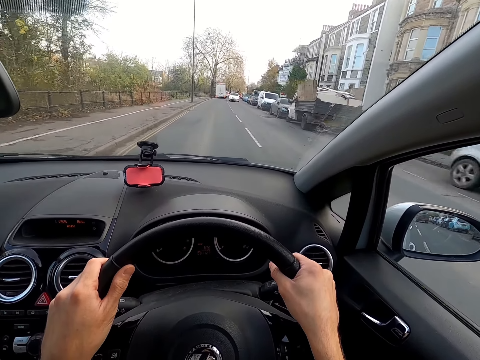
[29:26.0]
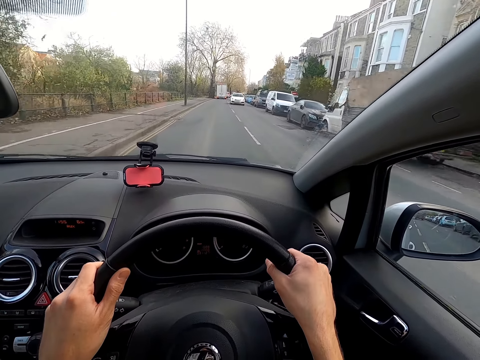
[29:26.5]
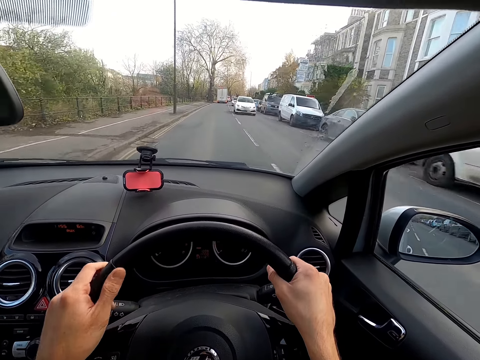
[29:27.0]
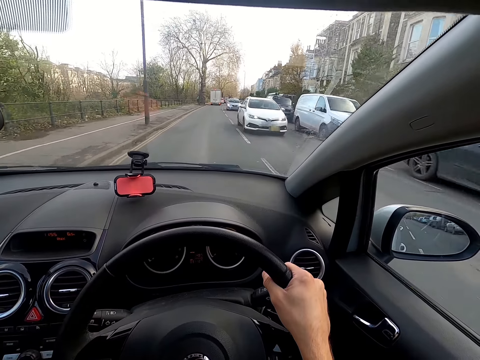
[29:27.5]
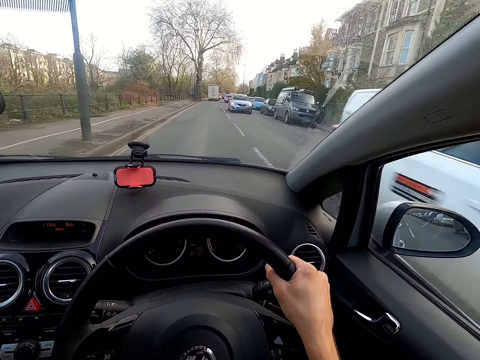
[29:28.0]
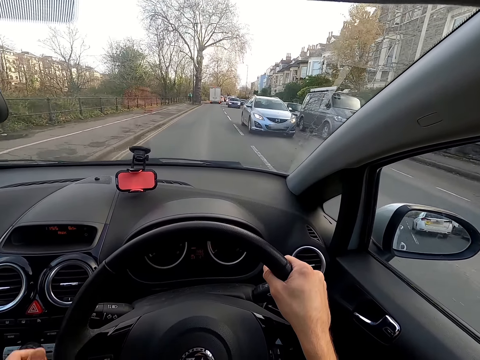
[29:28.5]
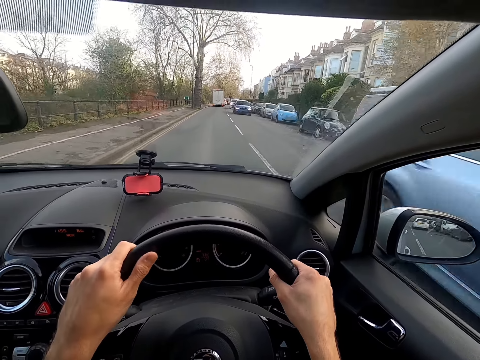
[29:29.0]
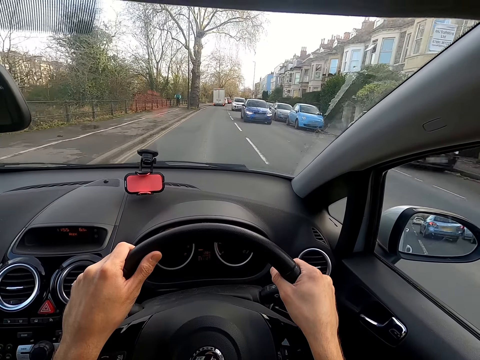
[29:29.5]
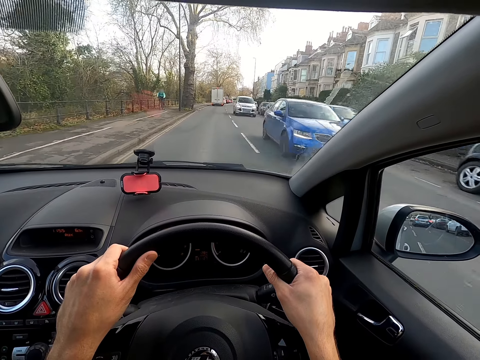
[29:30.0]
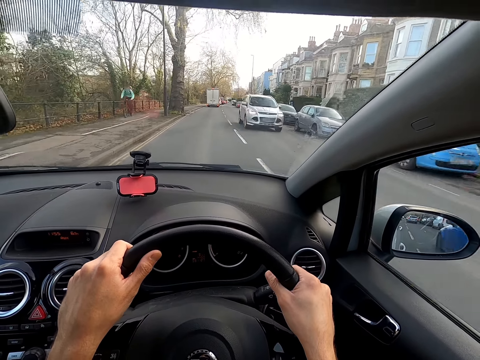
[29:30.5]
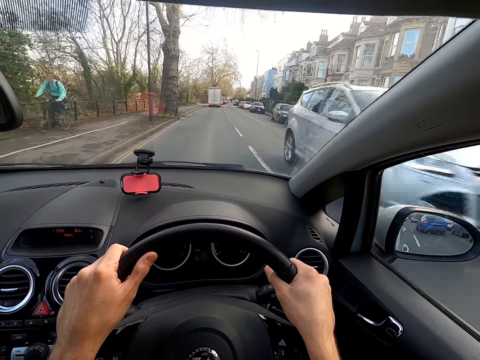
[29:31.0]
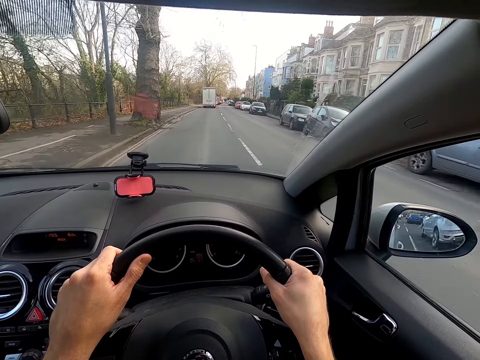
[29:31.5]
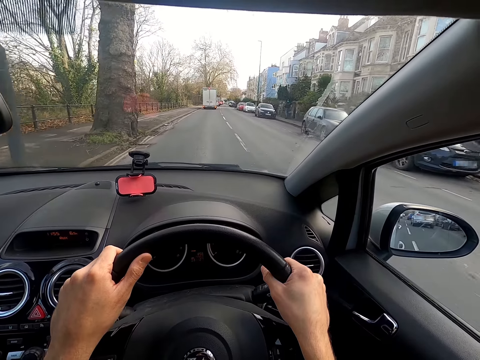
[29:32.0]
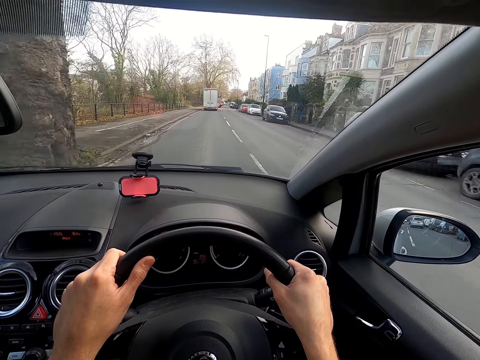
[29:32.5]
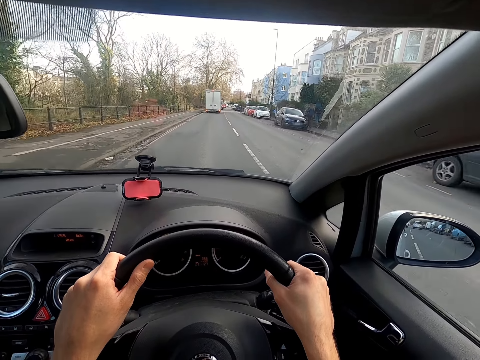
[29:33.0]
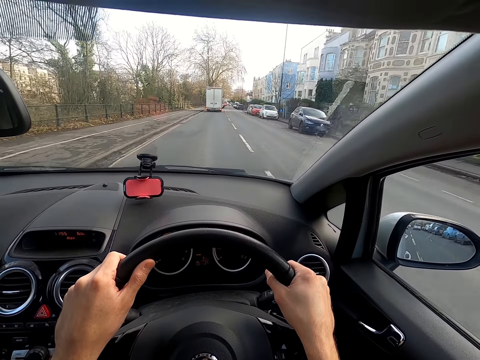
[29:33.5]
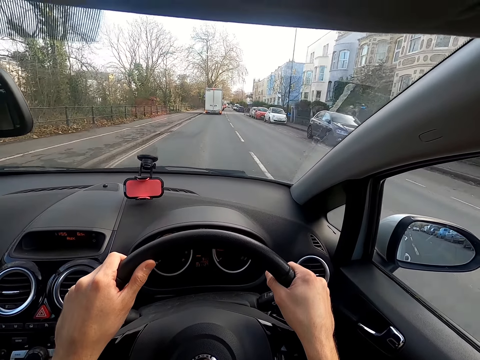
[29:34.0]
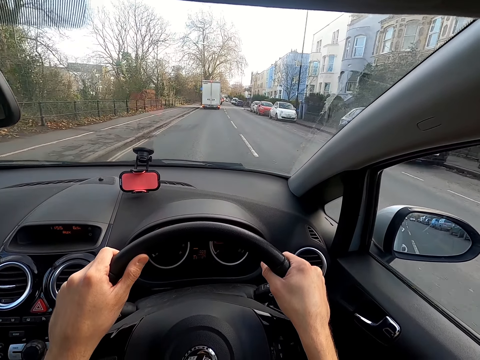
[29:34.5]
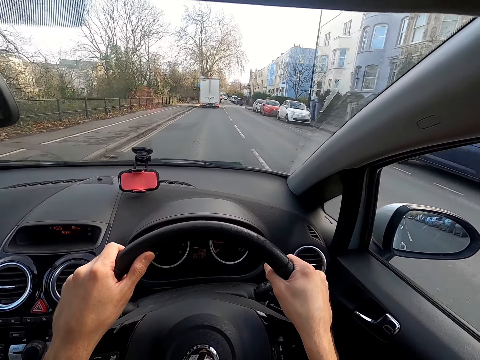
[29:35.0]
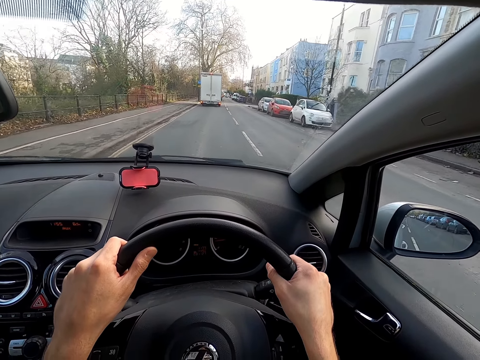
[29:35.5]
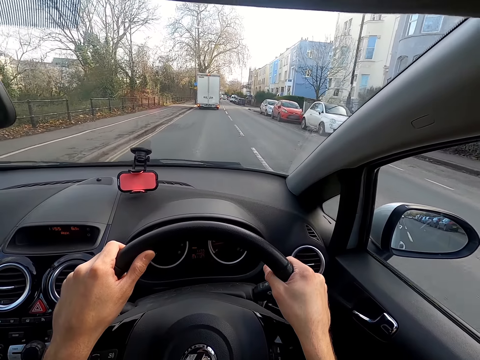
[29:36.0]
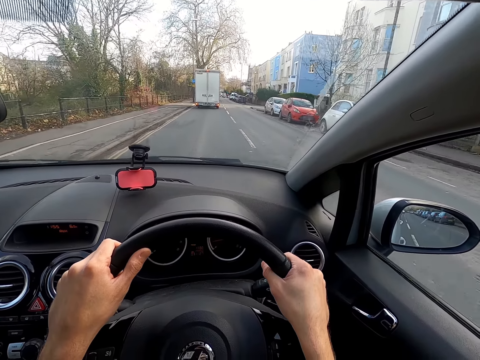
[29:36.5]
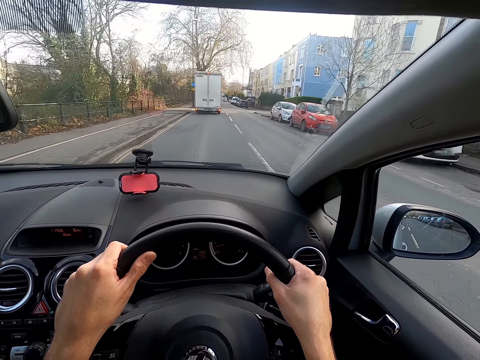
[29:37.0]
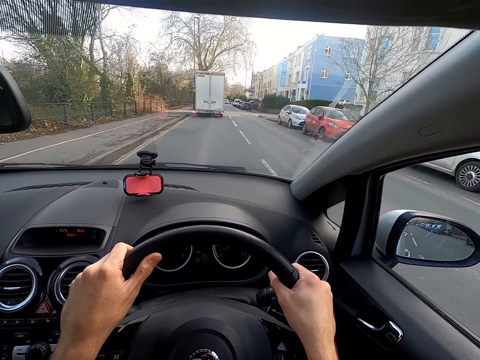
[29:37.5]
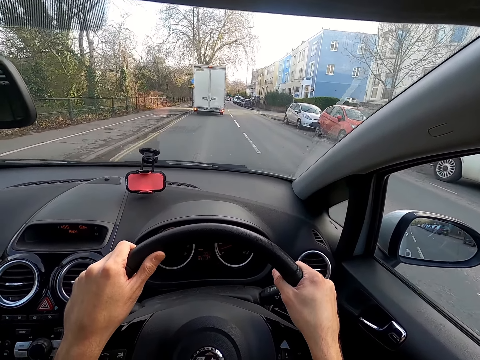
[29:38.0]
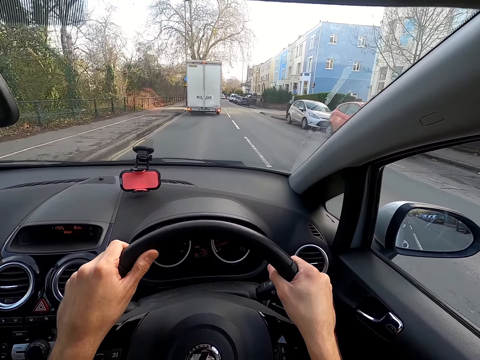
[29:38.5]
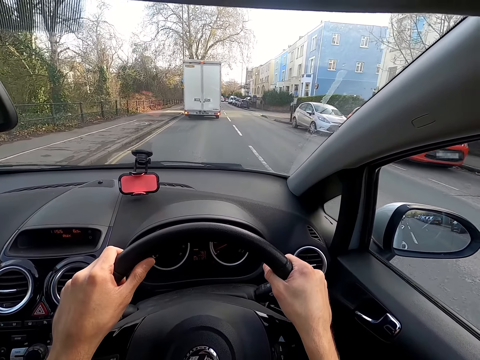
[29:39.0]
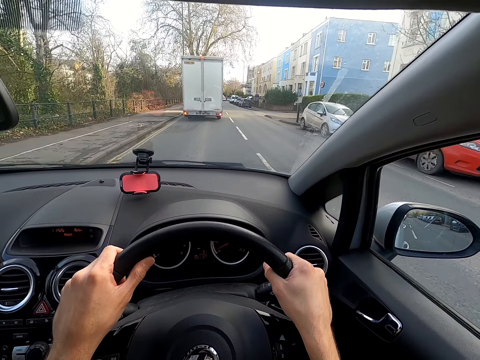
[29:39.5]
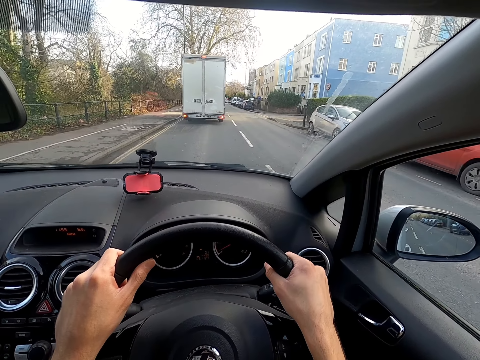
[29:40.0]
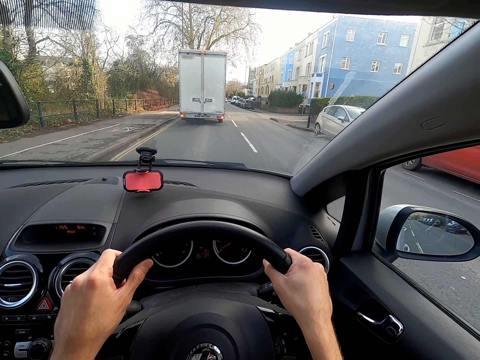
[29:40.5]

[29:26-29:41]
The camera wearer drives past a white car. They drive past a blue car. They drive past a blue car again. They drive past a white car.

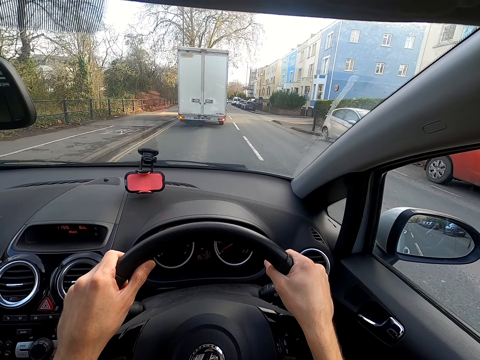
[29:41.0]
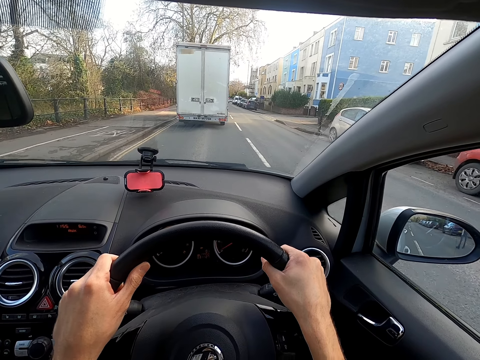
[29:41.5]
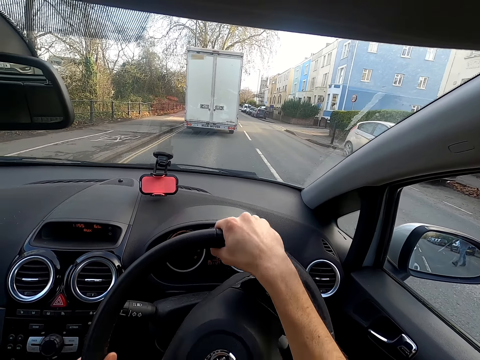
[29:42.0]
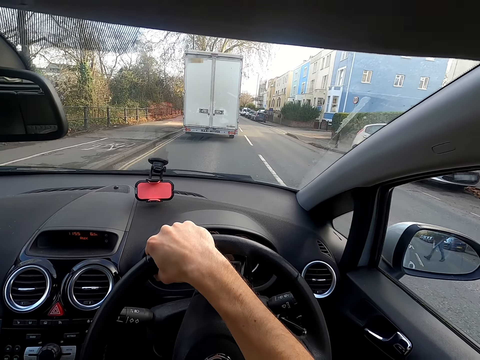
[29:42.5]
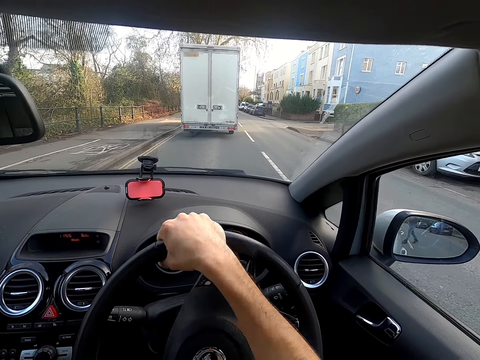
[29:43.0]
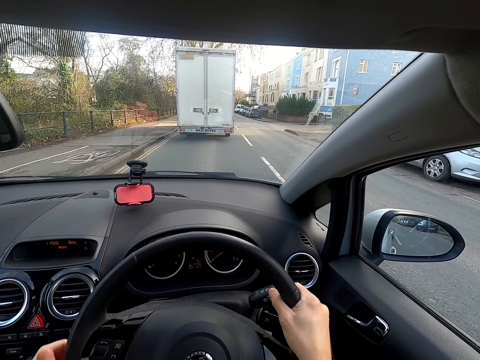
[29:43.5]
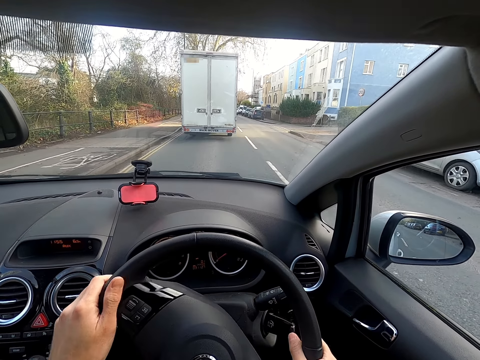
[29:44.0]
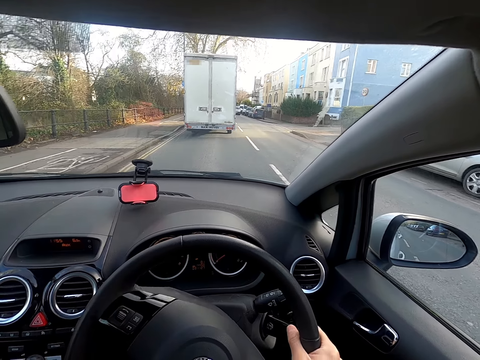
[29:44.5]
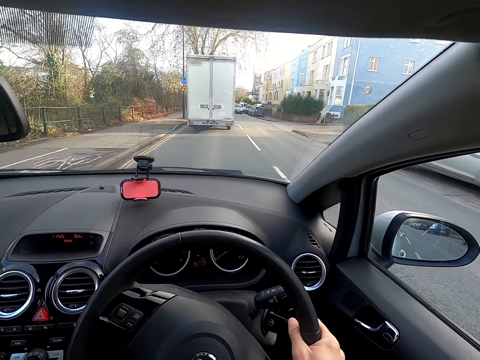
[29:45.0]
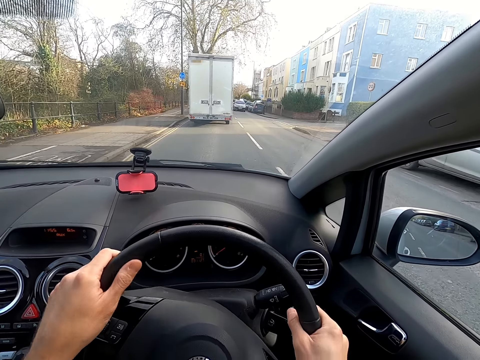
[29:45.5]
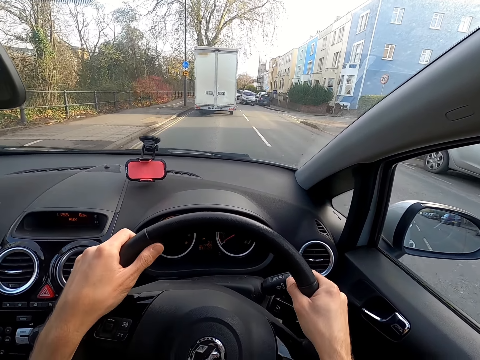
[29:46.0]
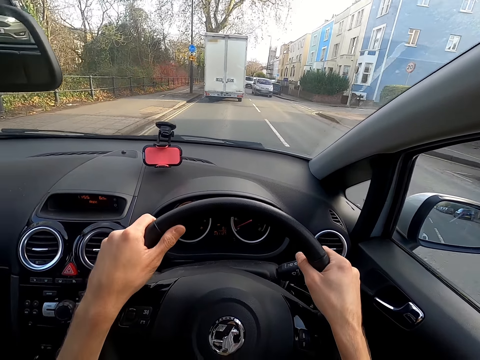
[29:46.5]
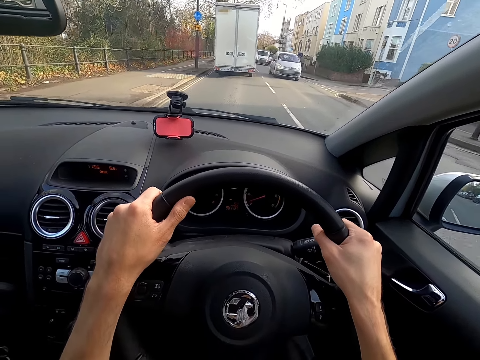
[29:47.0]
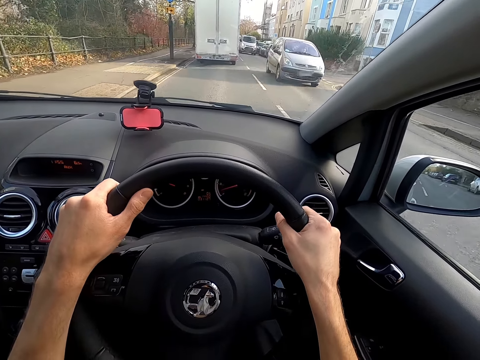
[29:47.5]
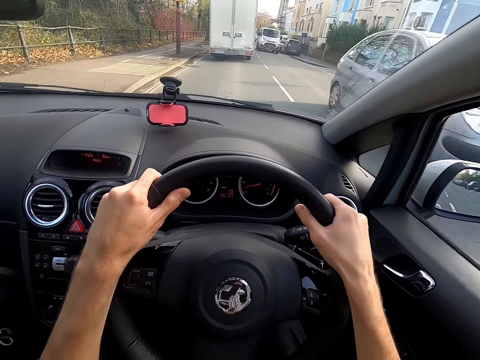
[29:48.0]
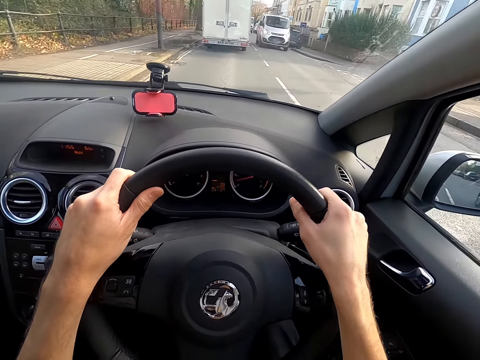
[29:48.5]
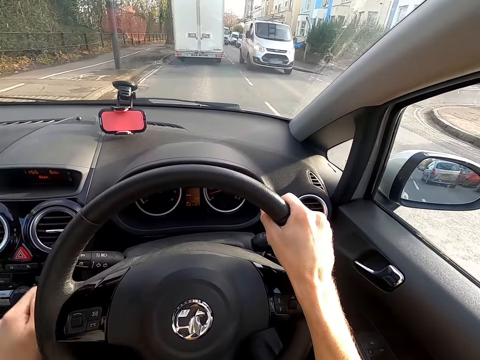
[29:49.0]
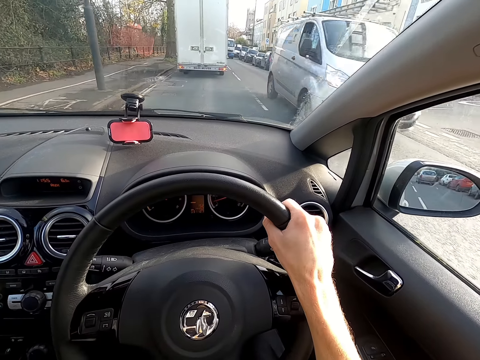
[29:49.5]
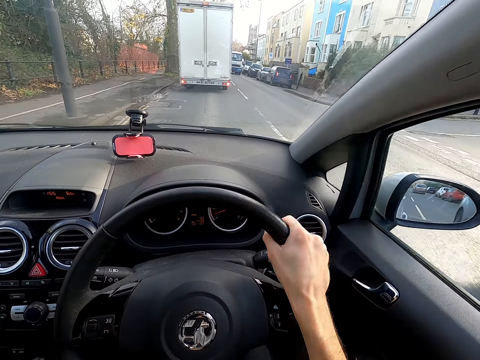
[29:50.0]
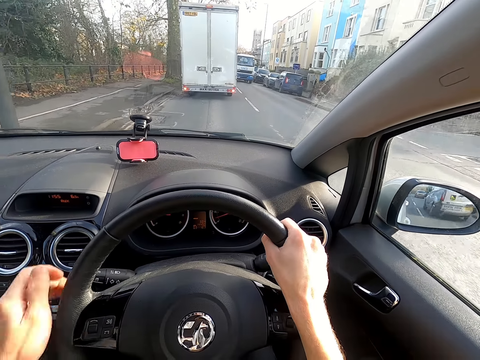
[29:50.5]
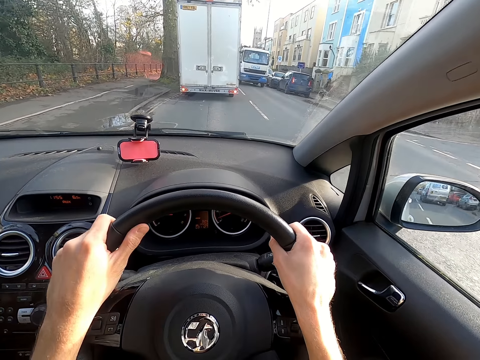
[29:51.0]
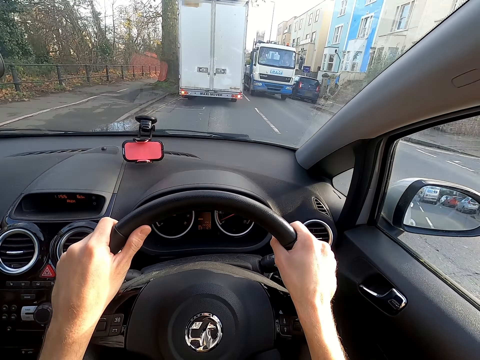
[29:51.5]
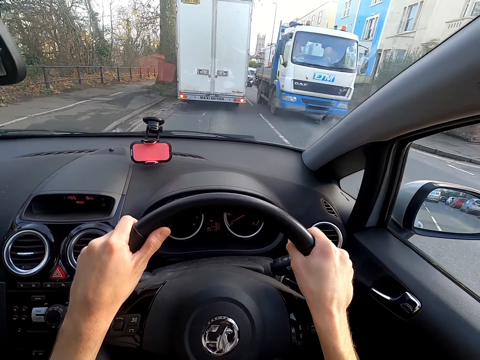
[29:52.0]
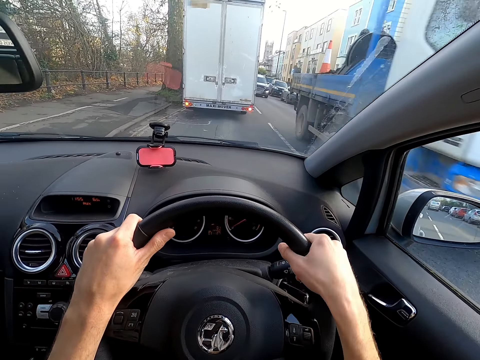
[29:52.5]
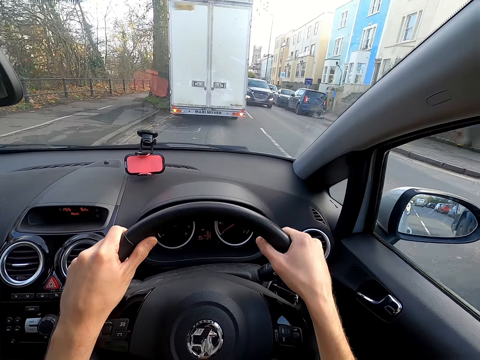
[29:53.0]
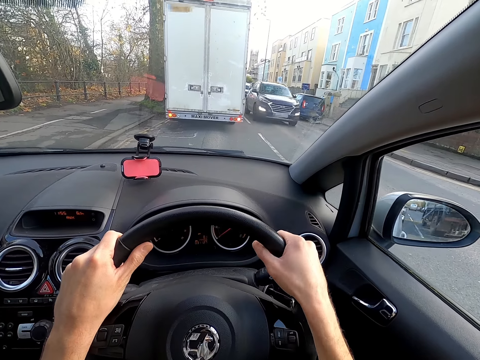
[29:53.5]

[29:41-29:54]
The camera wearer drives the car at an intersection. They drive past a silver car. They drive past a white van. A white truck drives past the camera wearer.
